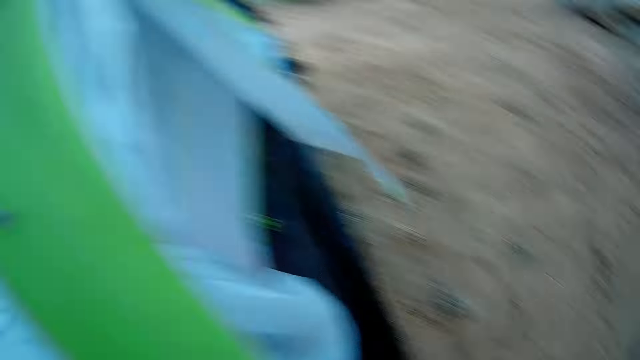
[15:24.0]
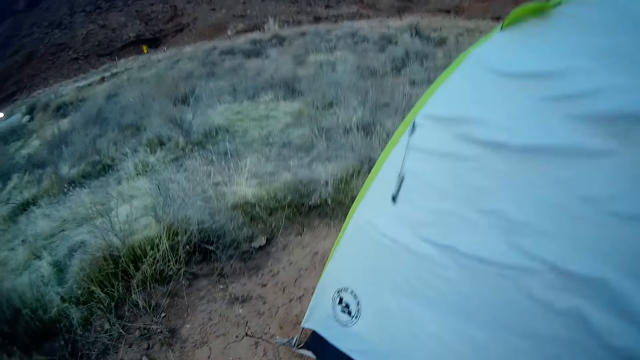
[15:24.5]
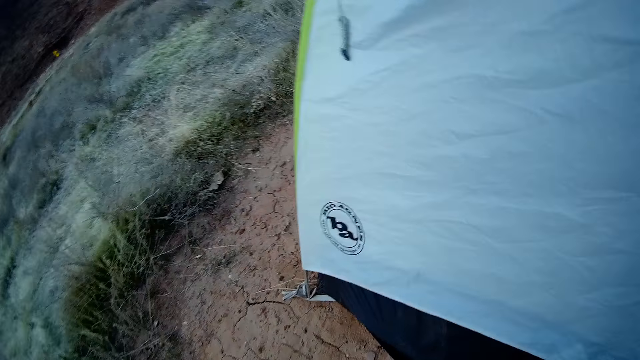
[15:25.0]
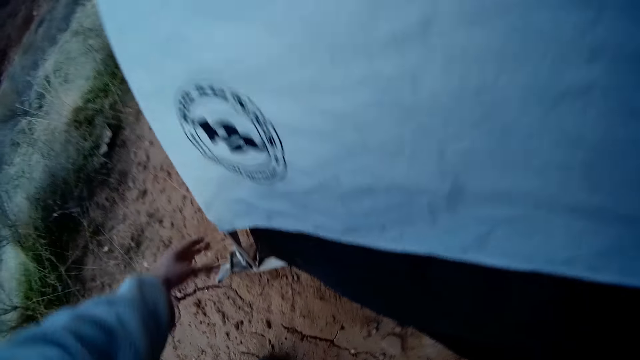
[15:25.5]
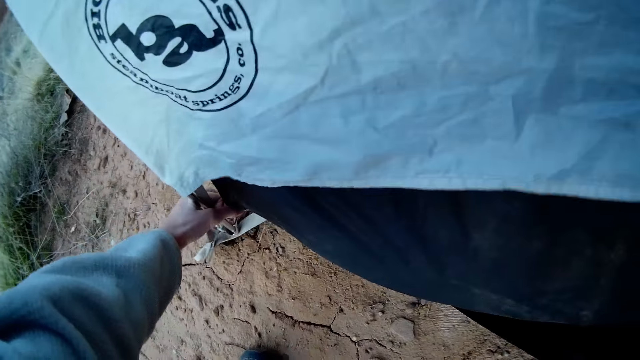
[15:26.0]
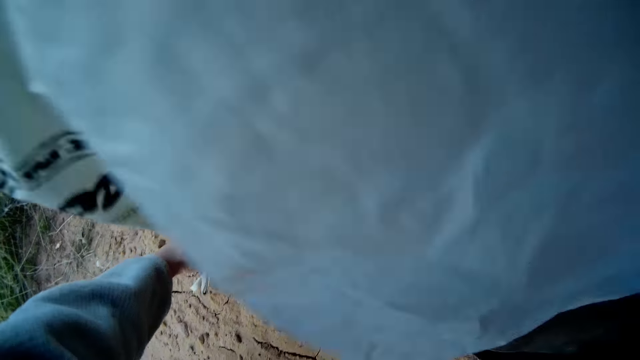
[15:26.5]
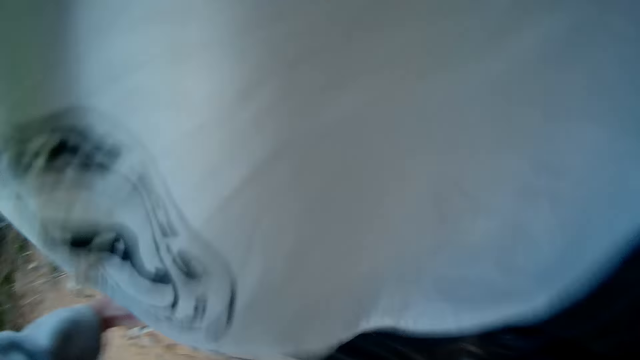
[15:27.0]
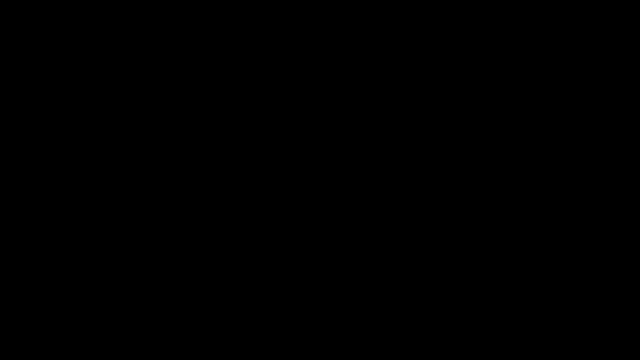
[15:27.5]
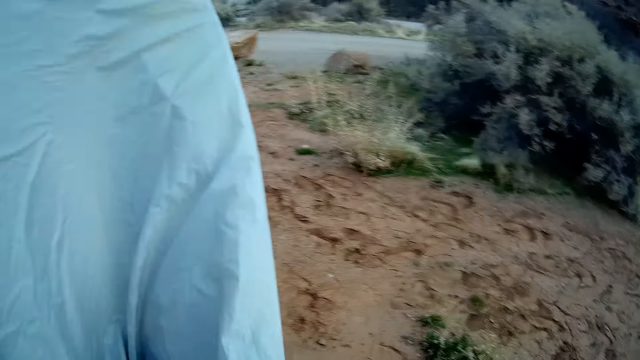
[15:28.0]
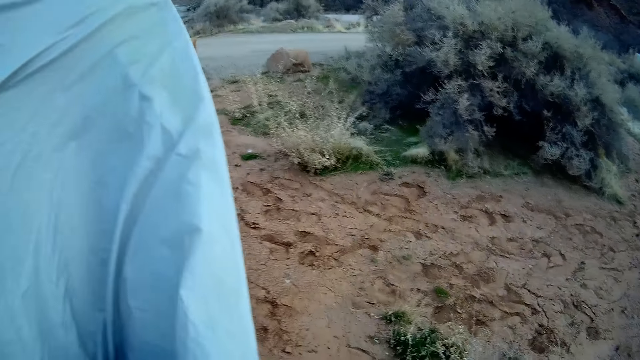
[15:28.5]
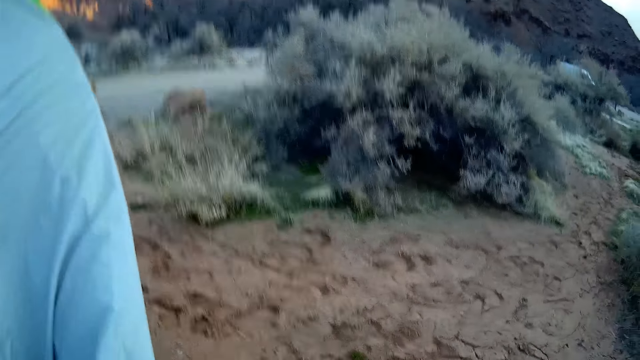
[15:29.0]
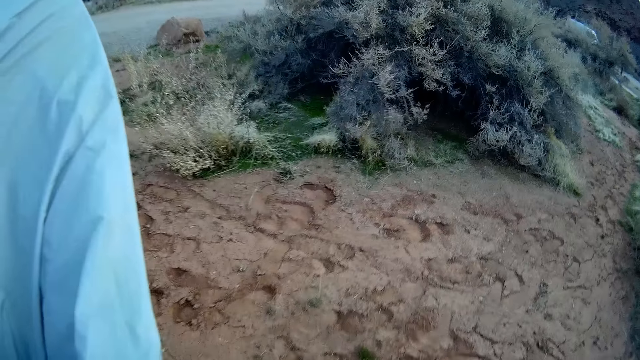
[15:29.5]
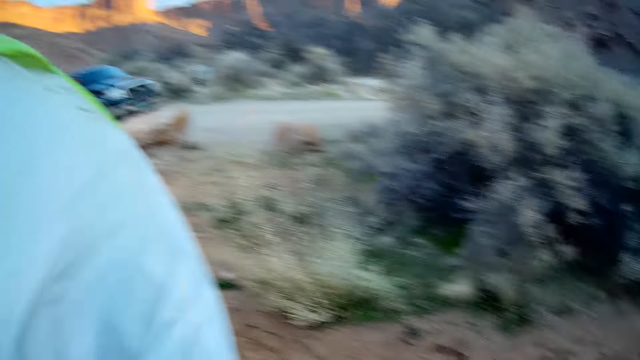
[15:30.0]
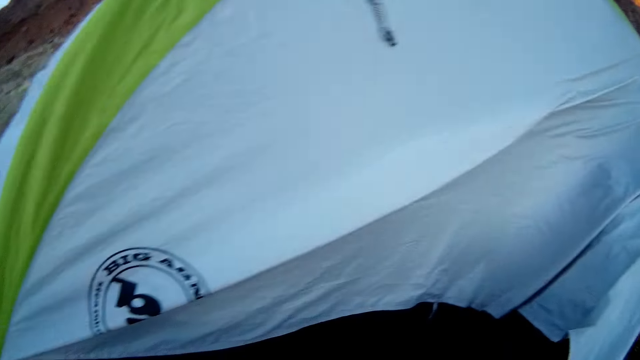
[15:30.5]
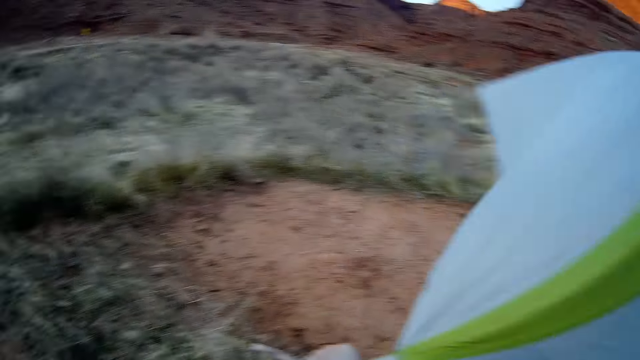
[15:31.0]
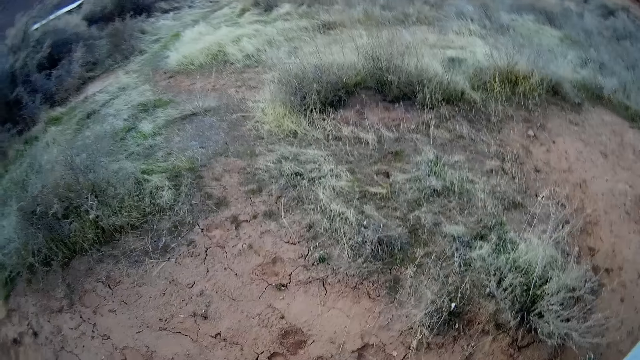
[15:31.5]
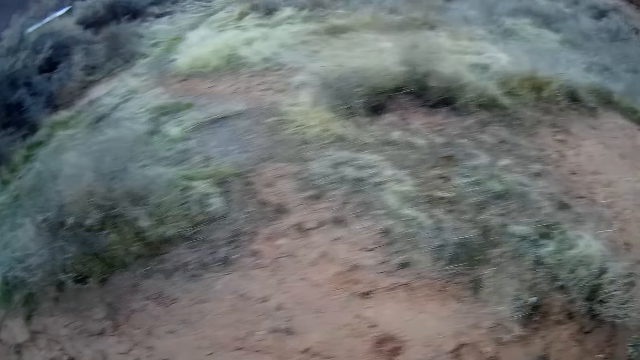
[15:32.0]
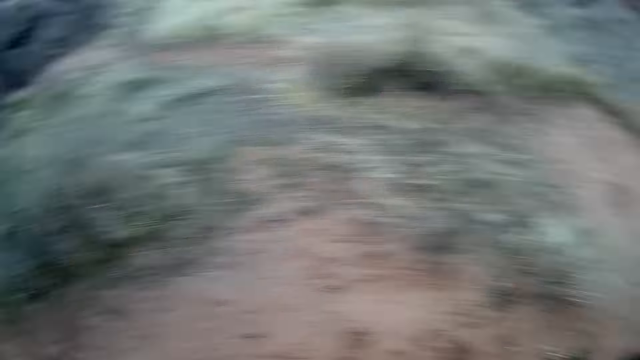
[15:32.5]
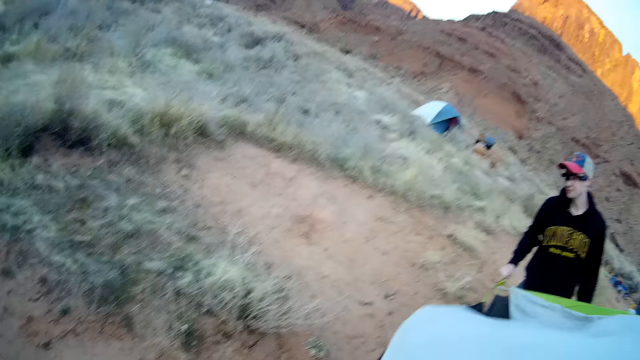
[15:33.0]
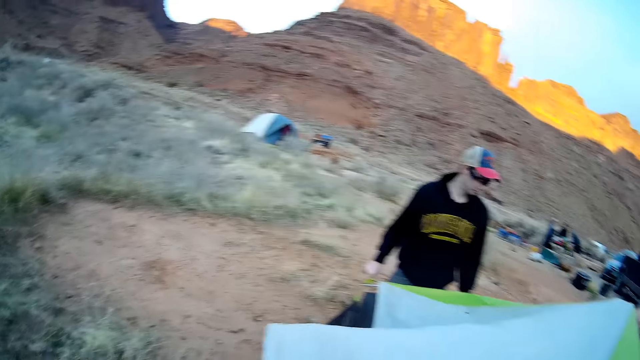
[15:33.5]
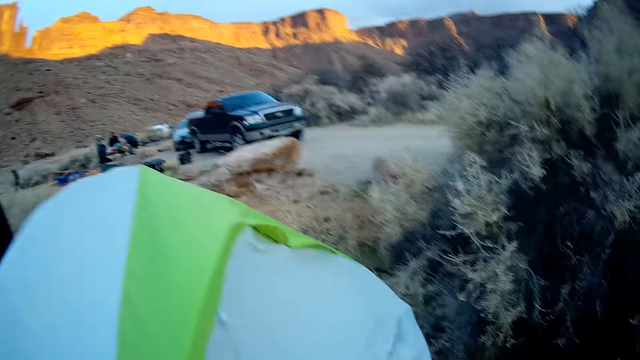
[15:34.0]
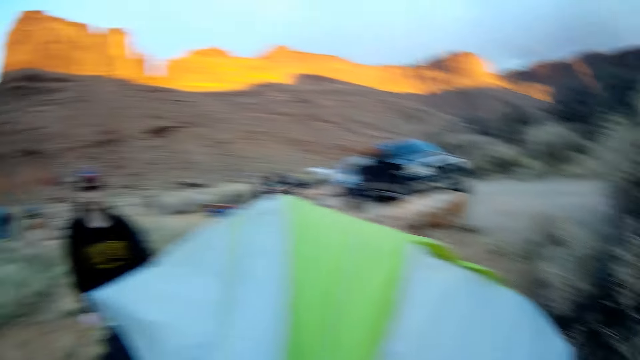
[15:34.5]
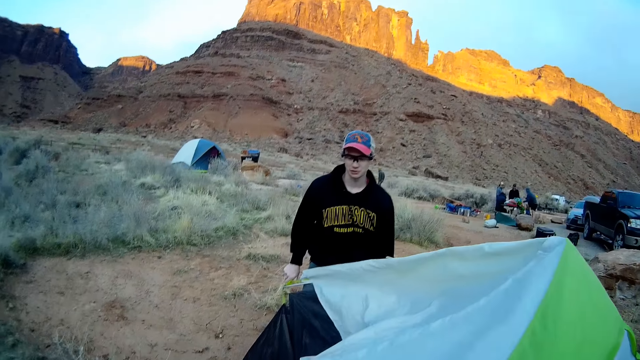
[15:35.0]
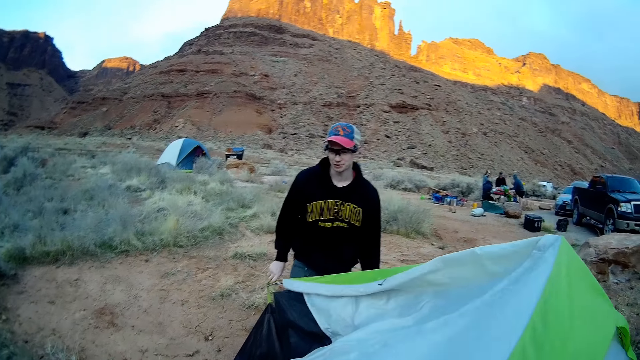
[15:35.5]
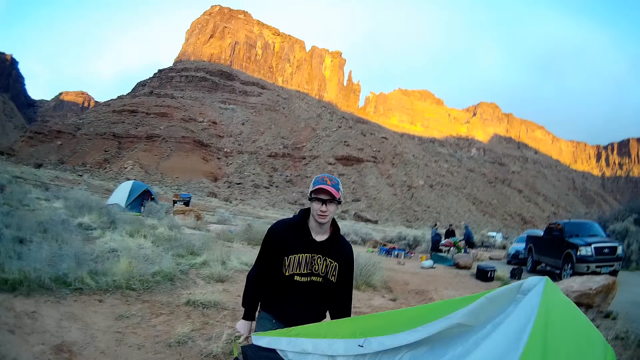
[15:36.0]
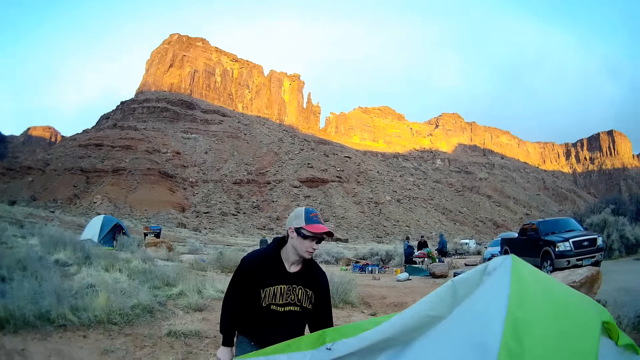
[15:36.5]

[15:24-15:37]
The camera wearer walks on the ground. They hold the snap hook on the ground. They walk on the ground. A man stands on the ground.

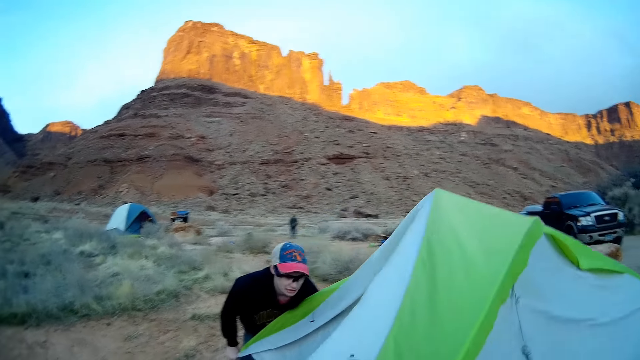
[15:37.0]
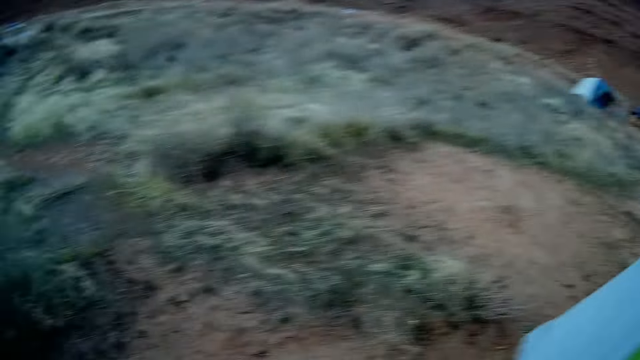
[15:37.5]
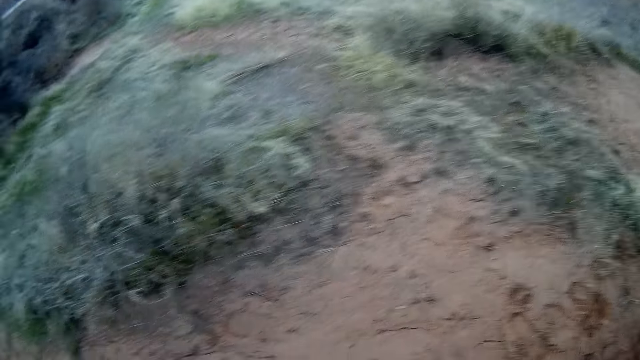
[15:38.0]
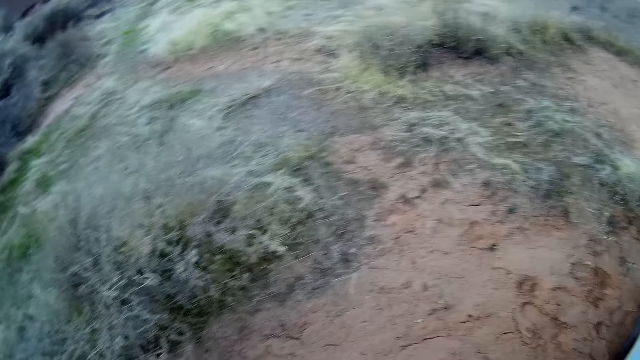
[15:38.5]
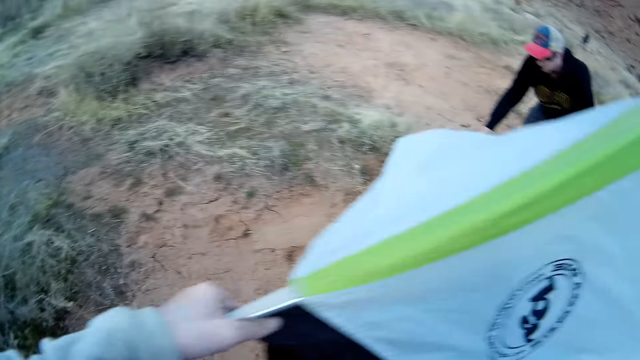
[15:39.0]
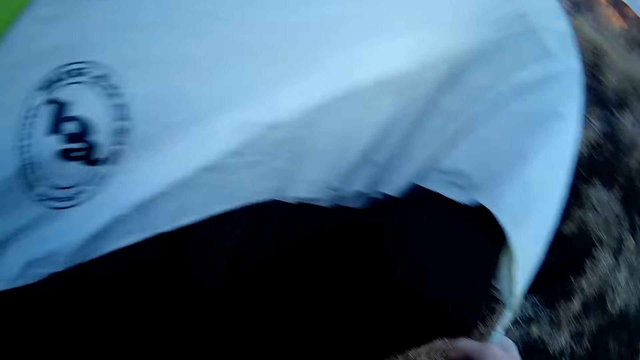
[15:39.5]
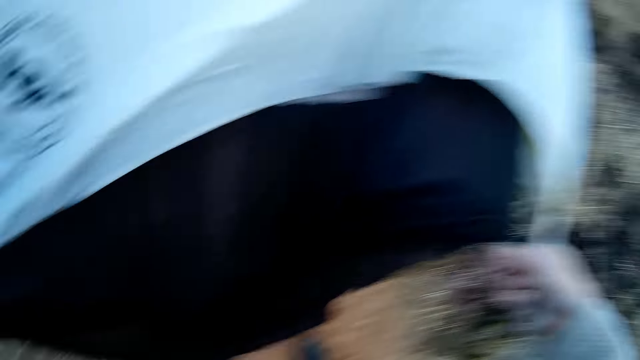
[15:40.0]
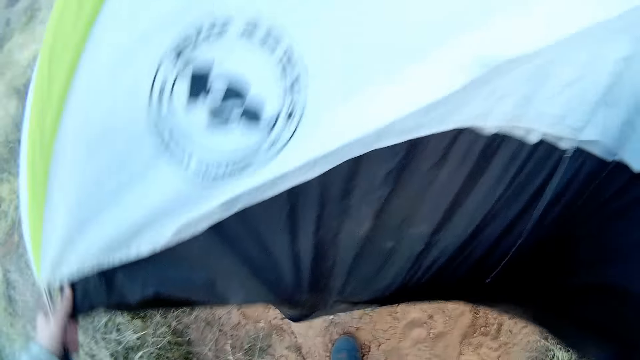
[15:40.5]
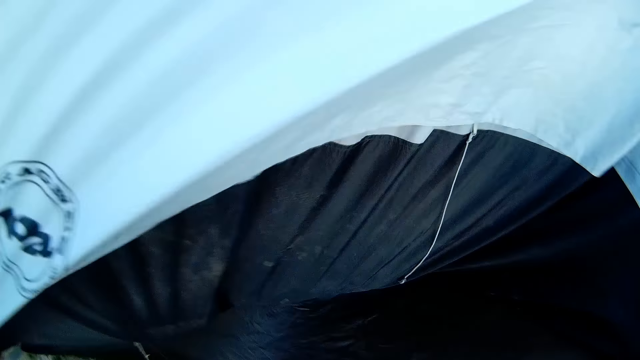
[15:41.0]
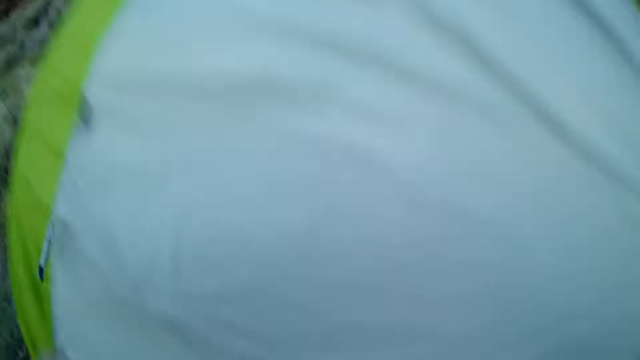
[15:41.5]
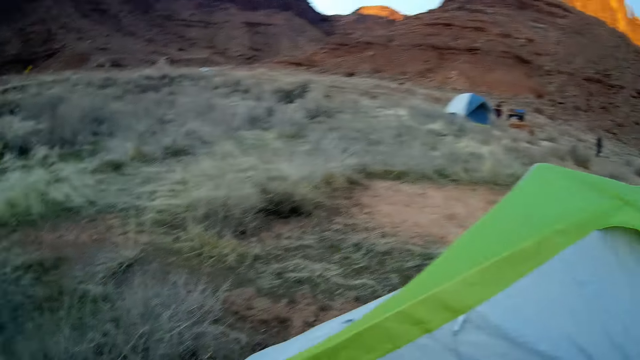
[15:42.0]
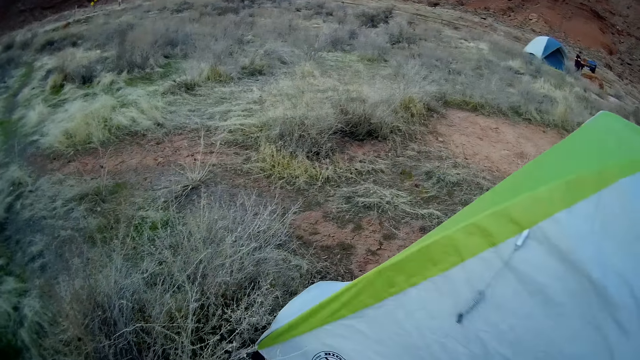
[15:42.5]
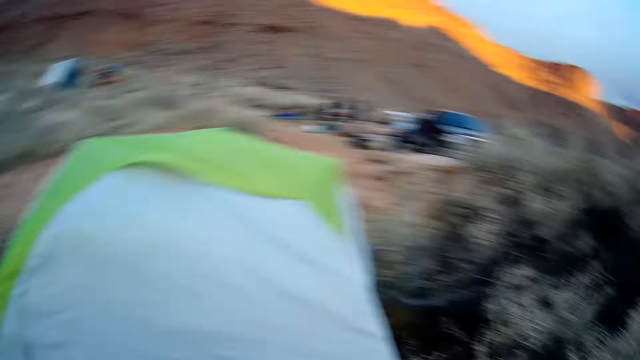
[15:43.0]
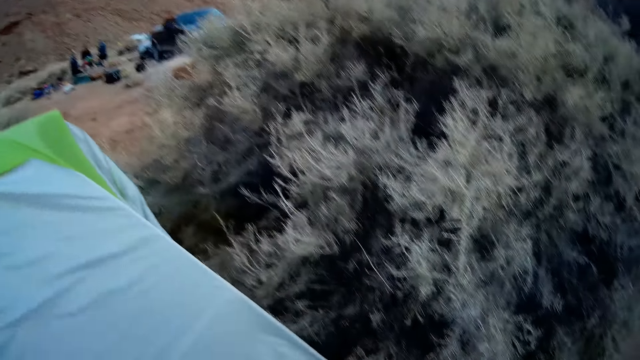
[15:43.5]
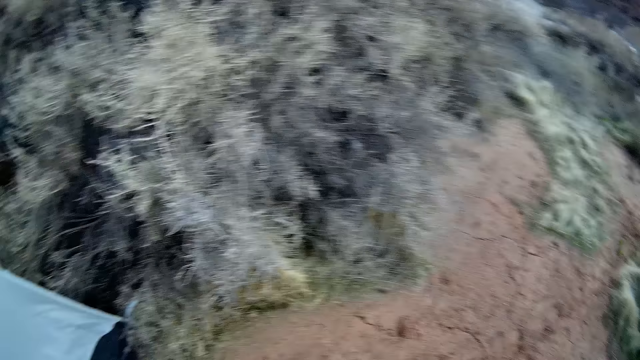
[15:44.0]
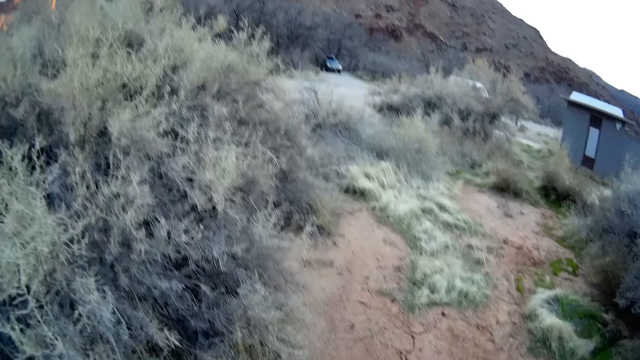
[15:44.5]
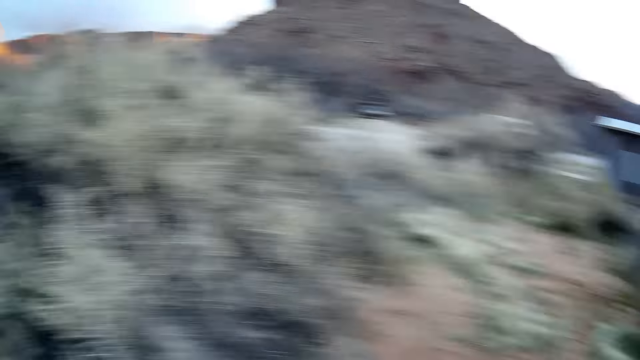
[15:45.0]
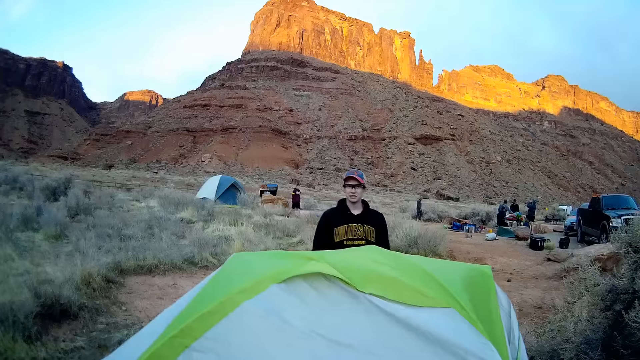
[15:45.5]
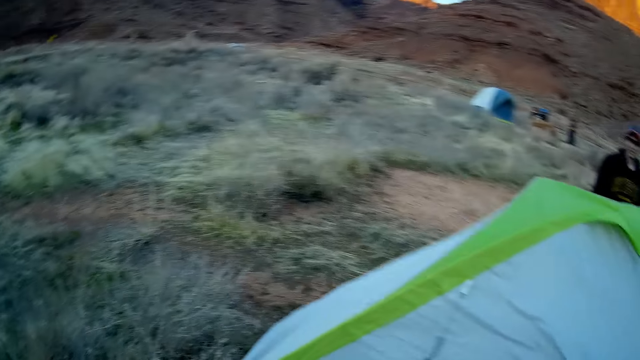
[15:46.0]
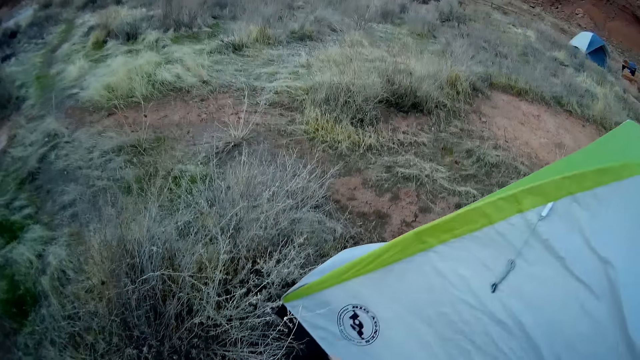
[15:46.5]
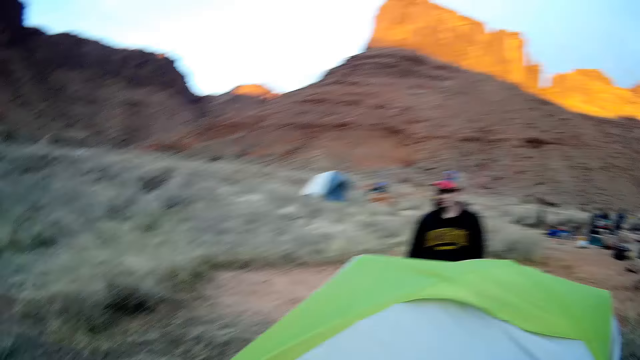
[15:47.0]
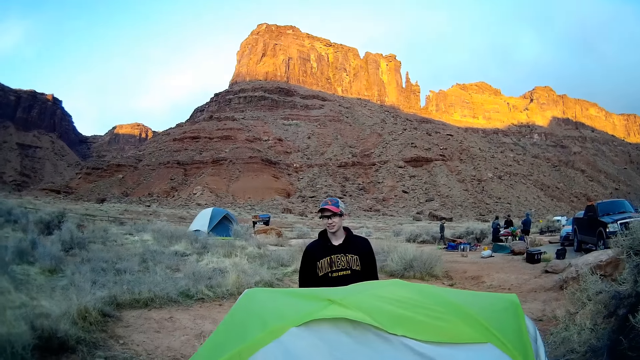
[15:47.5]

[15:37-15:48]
The camera wearer stands on the ground. They hold the camp tent. They look on the ground. A man stands on the ground. The camera wearer looks on the ground.
